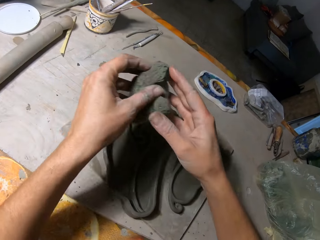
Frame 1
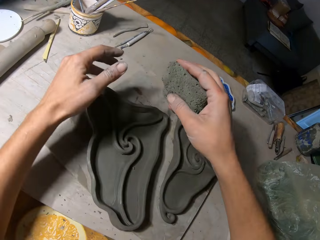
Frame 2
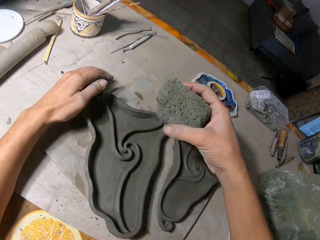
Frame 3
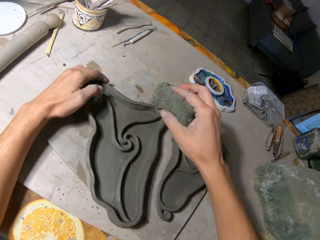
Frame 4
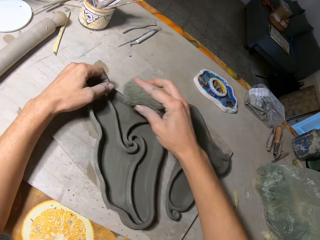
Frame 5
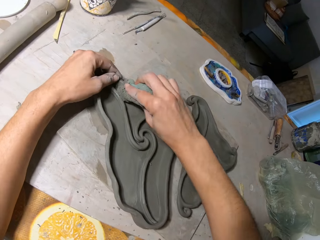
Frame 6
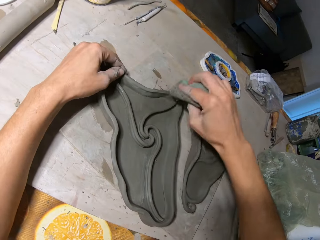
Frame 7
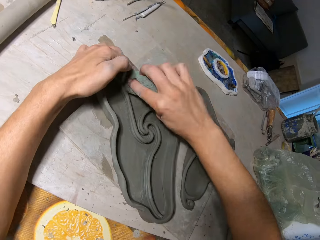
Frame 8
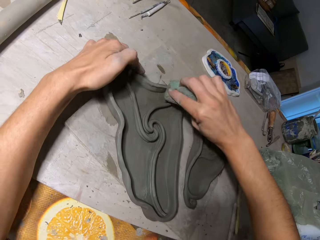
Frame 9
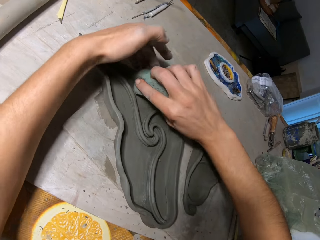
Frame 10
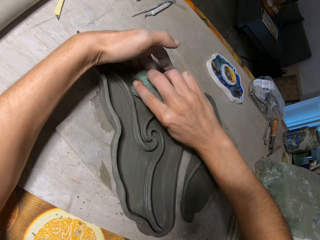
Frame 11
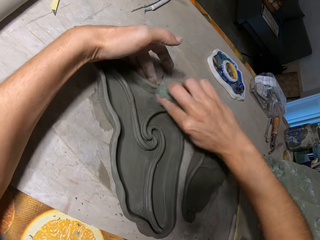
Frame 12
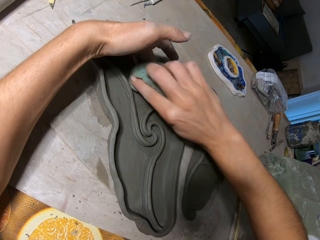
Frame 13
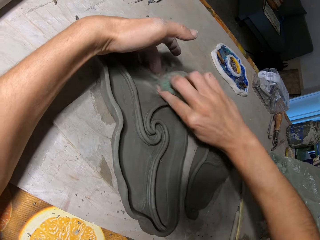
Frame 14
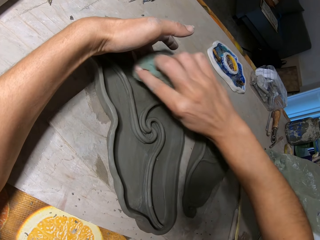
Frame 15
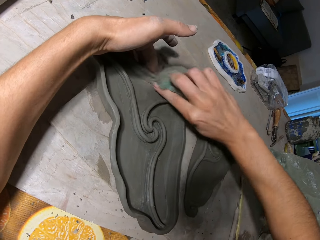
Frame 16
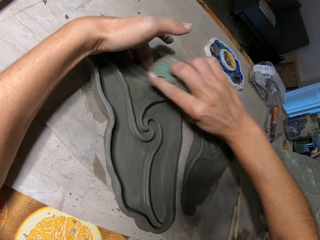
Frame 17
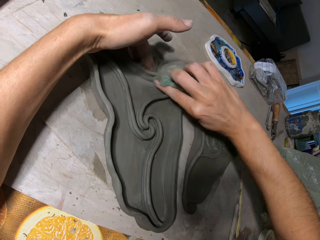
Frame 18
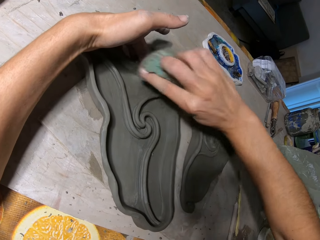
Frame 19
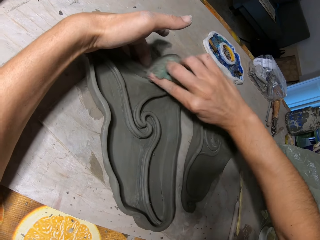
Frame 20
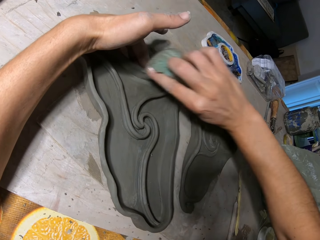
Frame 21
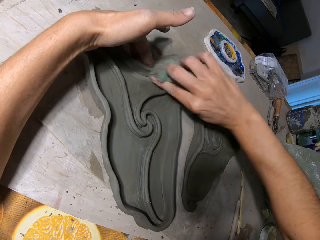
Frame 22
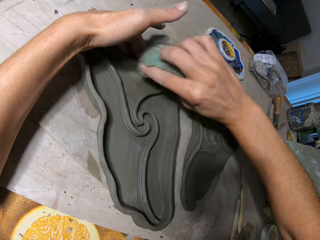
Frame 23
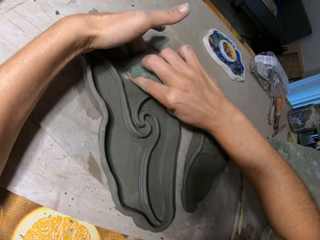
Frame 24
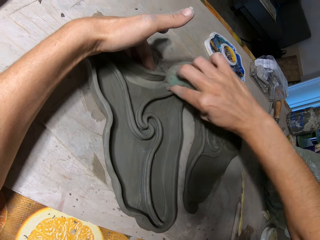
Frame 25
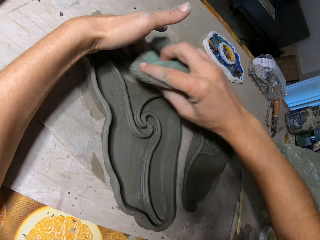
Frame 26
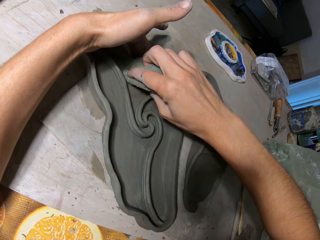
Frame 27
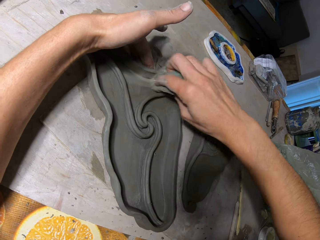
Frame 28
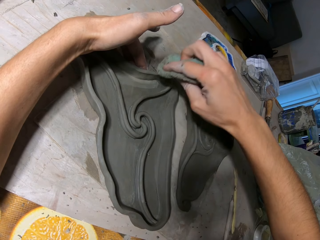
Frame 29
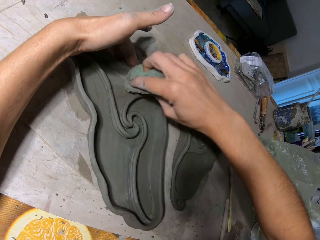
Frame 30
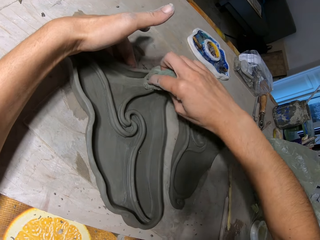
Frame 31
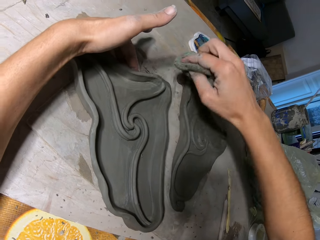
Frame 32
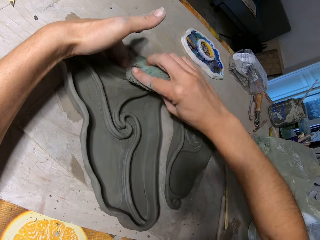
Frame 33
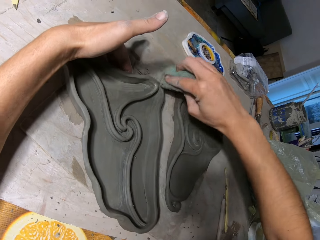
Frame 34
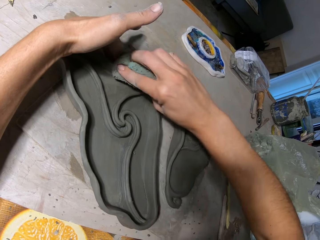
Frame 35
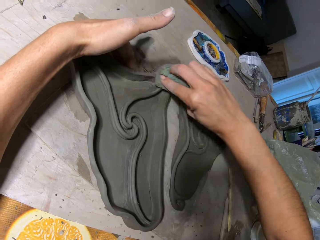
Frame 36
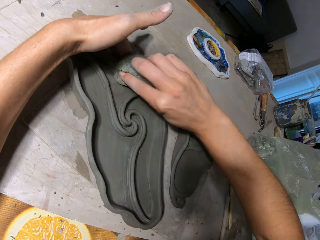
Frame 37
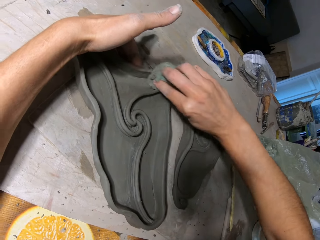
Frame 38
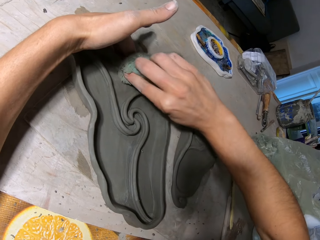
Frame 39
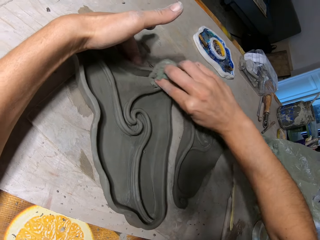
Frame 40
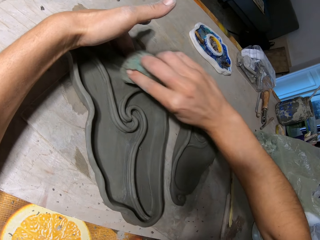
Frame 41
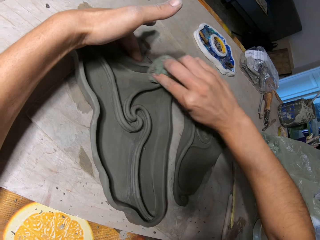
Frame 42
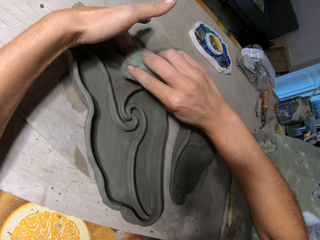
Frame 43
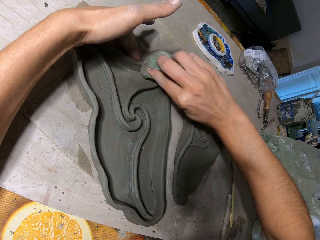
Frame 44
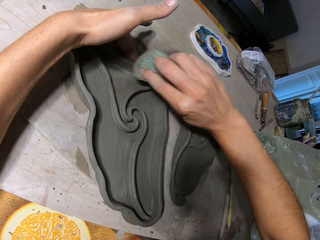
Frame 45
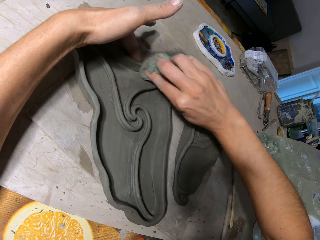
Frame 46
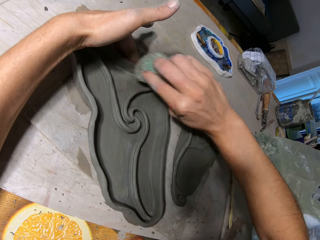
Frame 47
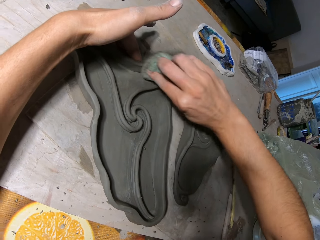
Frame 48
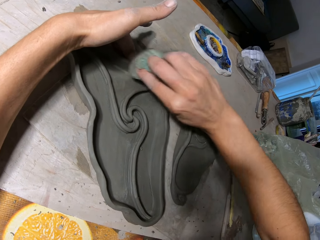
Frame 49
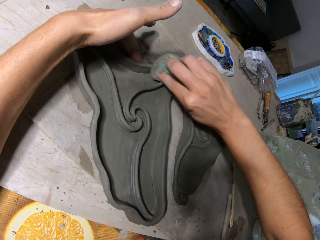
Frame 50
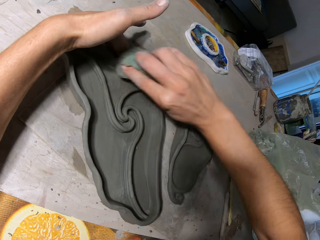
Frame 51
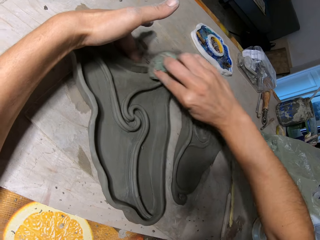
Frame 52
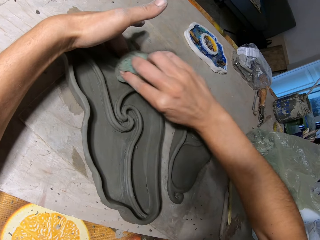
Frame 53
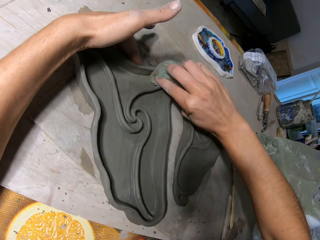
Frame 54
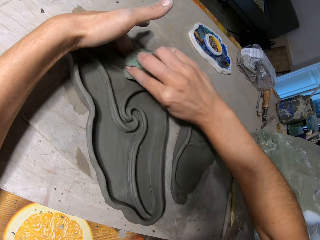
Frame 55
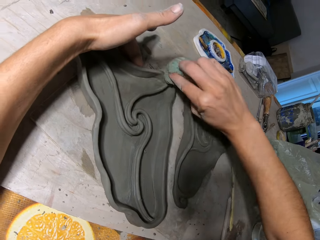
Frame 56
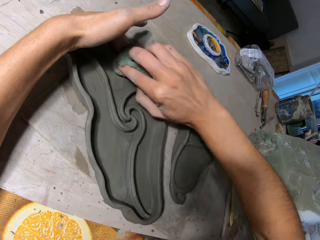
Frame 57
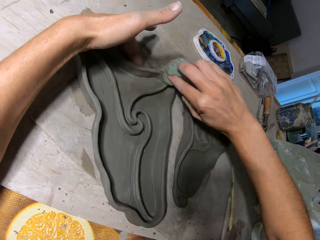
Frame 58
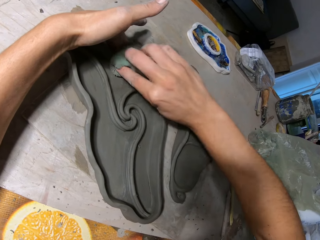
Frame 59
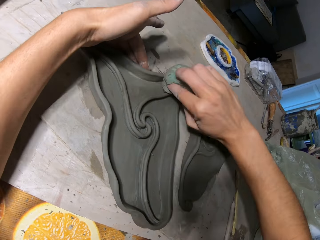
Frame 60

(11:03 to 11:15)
The camera wearer passes the sponge in his left hand to his right hand. He holds the molded clay on the table with his left hand. He wipes the molded clay with the sponge in his right hand.

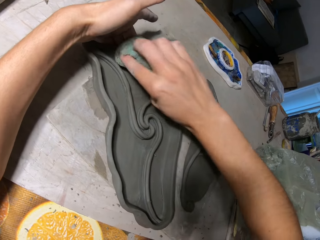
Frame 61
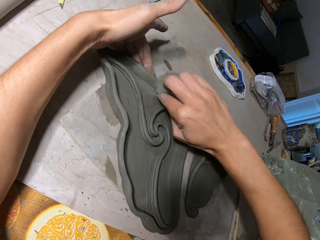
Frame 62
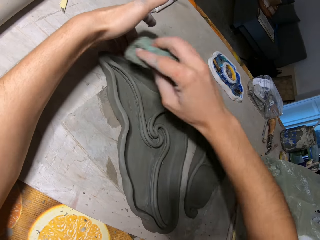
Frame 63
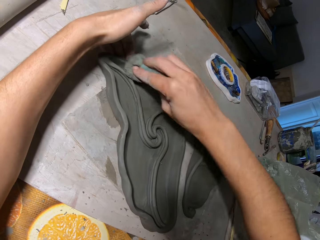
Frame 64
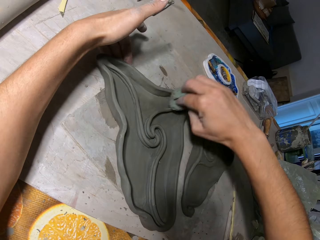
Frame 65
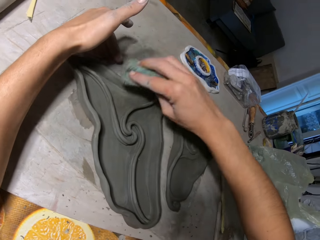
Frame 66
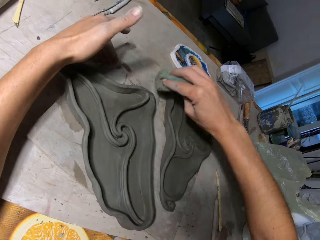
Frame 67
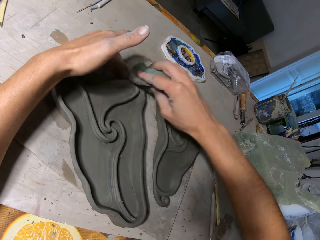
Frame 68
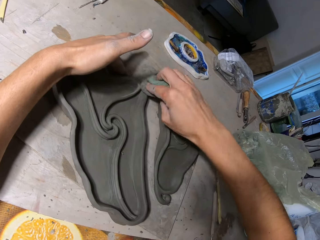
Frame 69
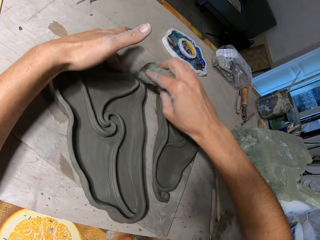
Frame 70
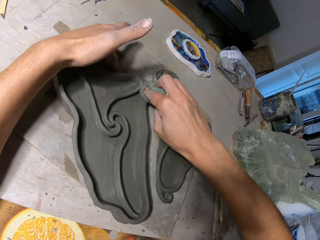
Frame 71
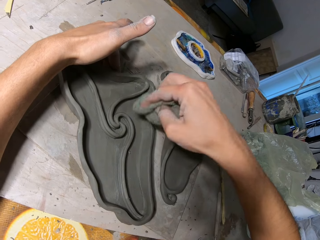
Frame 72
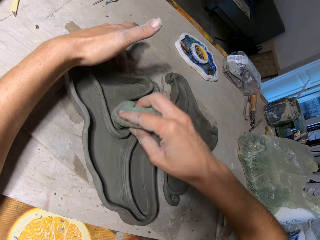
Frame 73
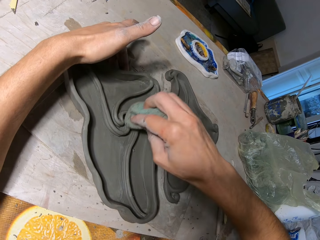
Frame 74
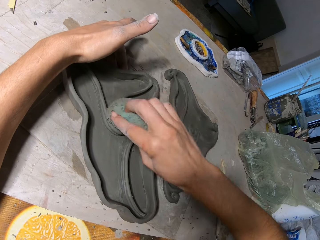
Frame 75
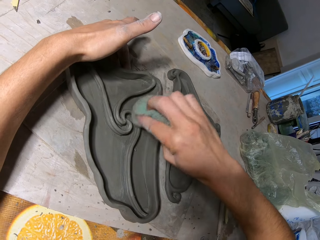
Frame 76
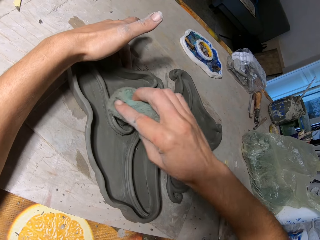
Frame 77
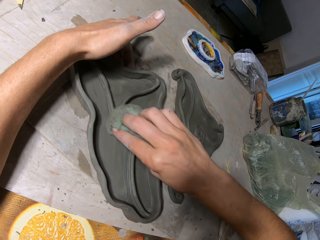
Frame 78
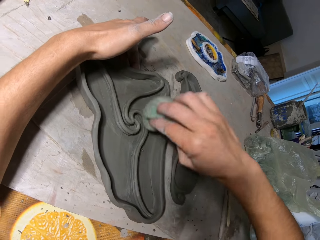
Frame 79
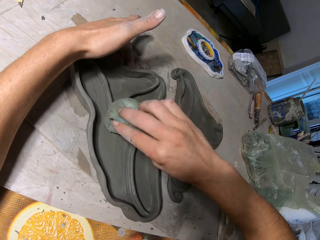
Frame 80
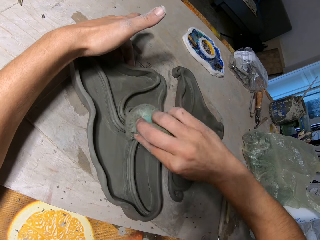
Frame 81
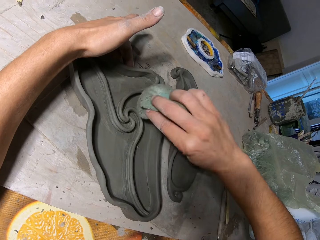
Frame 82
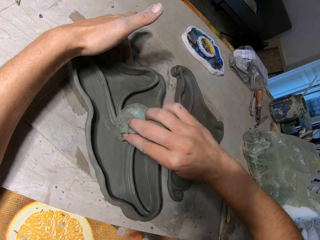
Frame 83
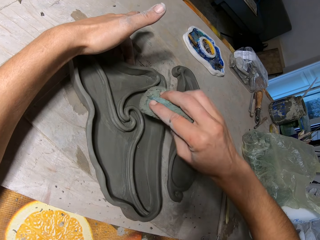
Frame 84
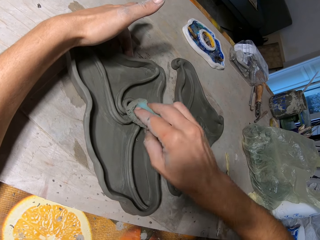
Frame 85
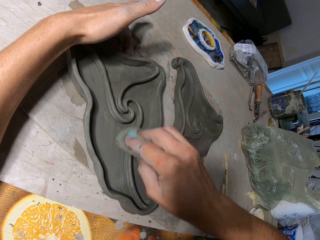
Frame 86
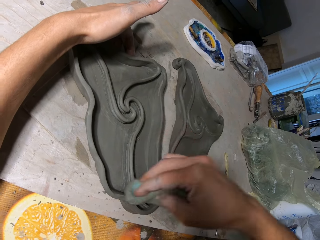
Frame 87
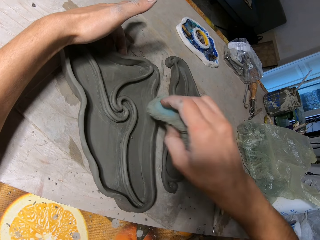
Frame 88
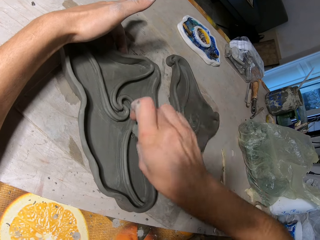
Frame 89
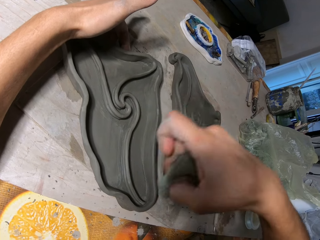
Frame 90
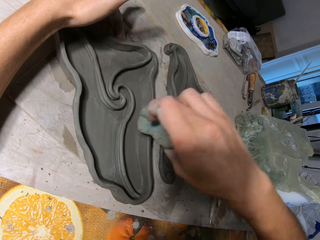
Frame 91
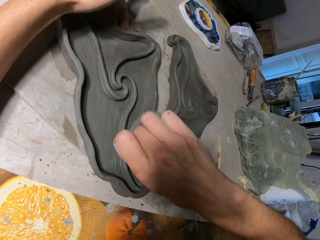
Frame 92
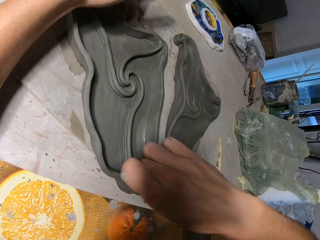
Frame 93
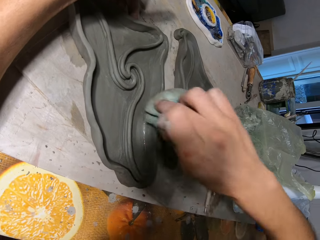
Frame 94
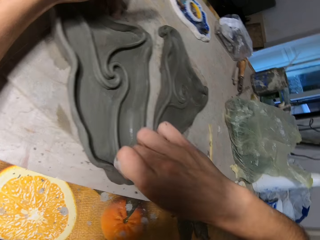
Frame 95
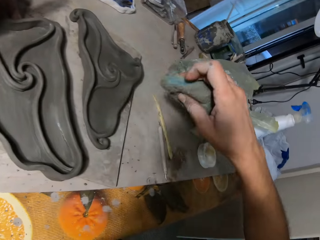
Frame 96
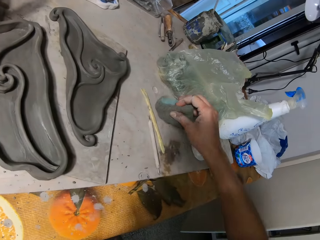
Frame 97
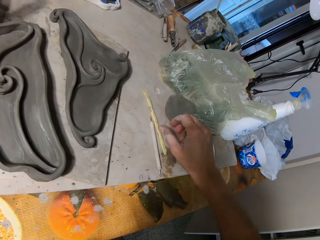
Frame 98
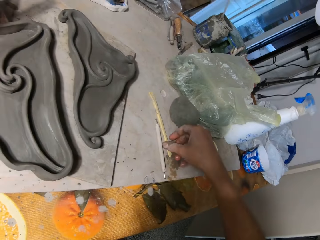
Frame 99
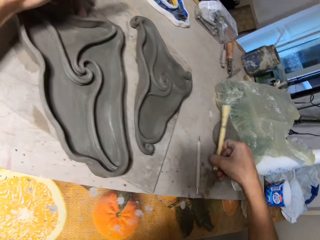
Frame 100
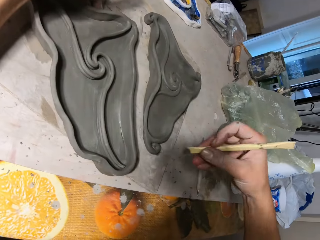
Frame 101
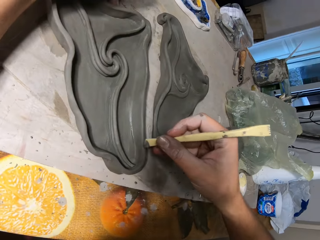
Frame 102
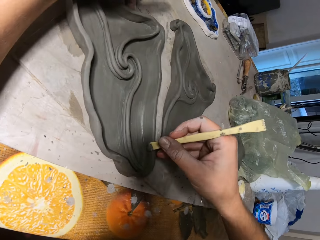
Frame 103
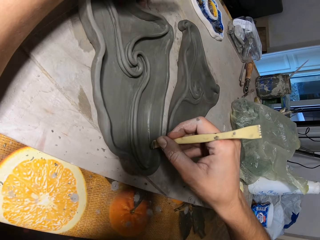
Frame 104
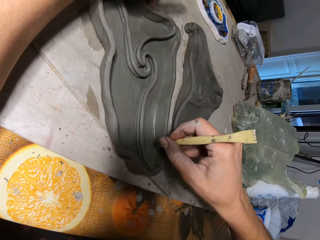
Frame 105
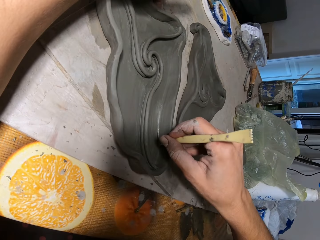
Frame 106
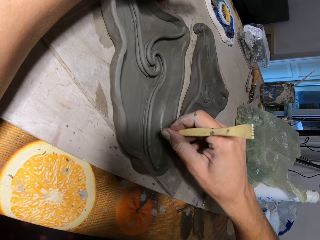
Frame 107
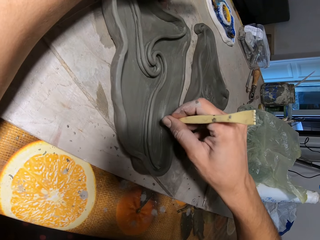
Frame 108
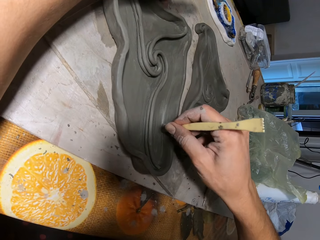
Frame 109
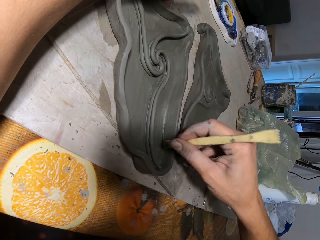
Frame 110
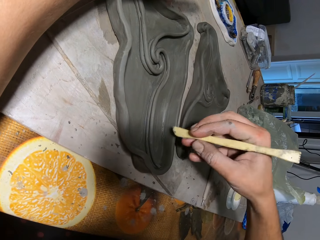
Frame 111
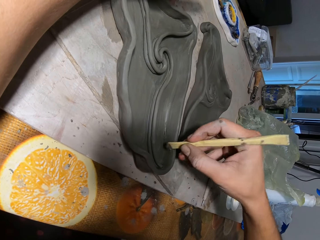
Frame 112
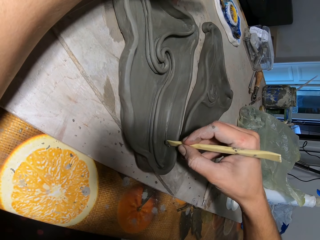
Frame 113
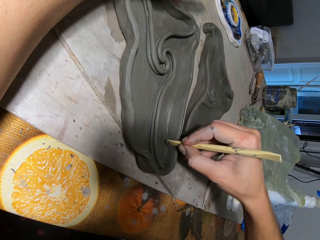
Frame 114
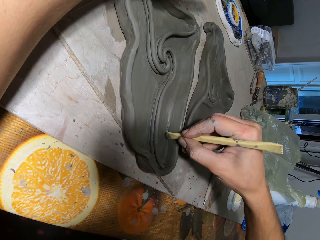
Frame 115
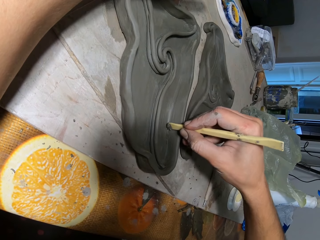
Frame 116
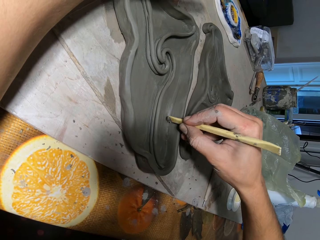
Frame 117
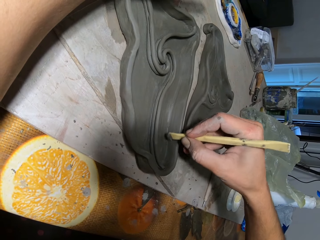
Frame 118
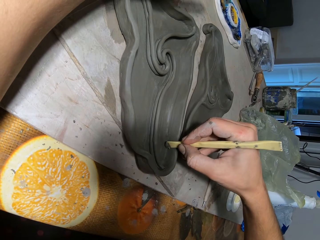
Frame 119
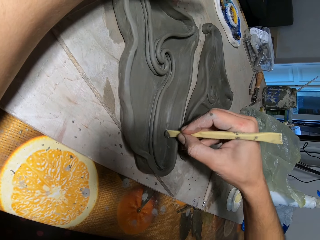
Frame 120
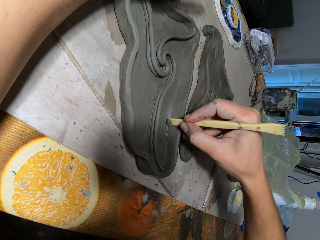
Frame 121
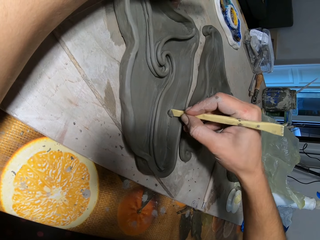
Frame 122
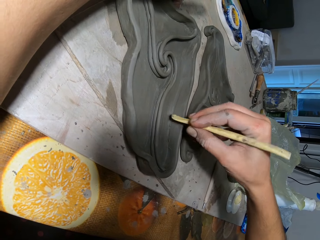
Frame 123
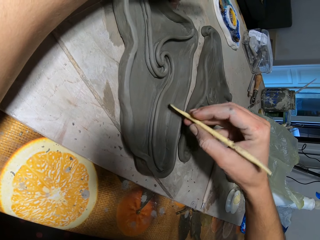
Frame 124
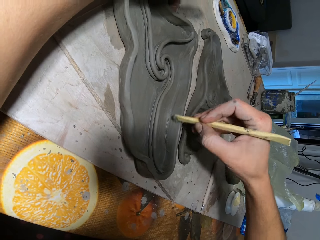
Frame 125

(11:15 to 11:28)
The camera wearer drops the sponge on the table with his right hand. He picks the wooden clay knife or brush from the table with his right hand. He shapes the molded clay with the wooden clay knife in his right hand.
